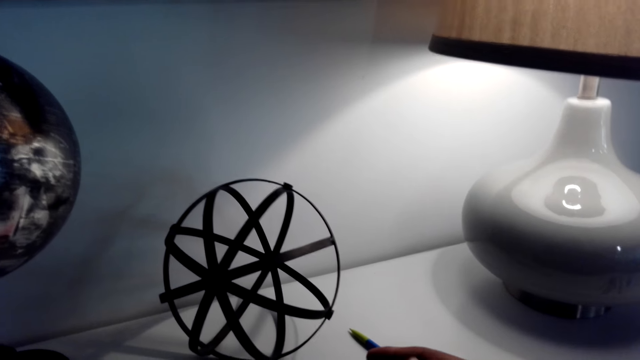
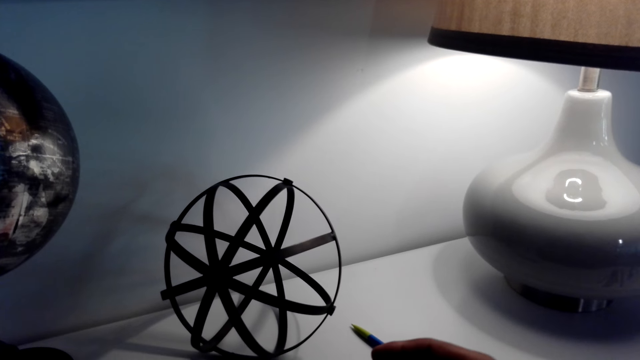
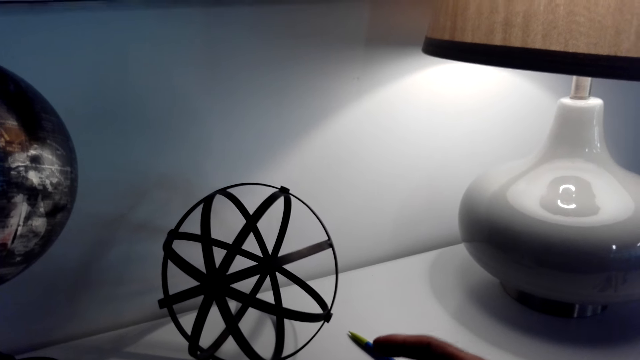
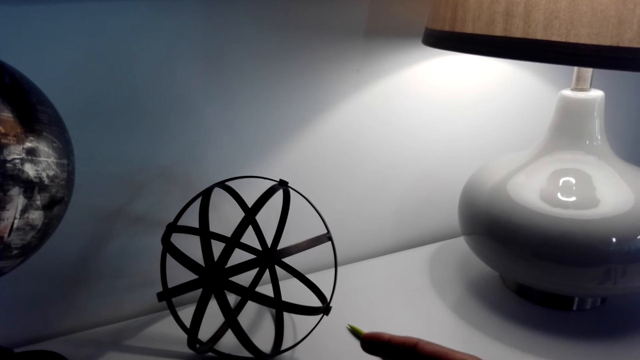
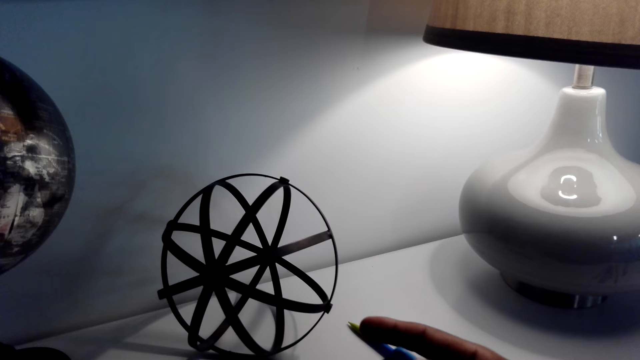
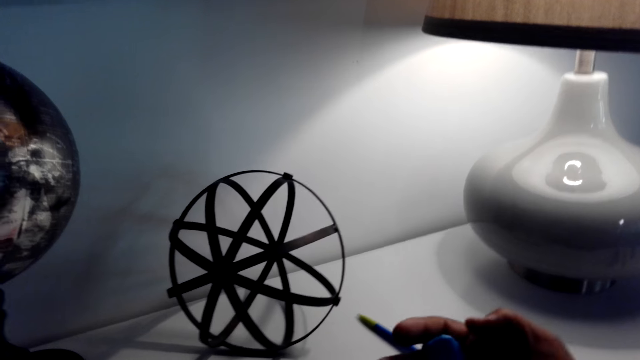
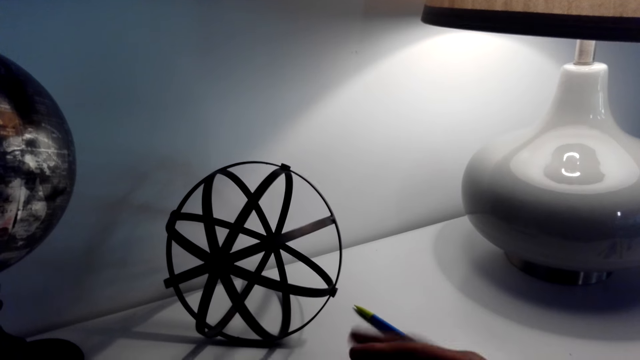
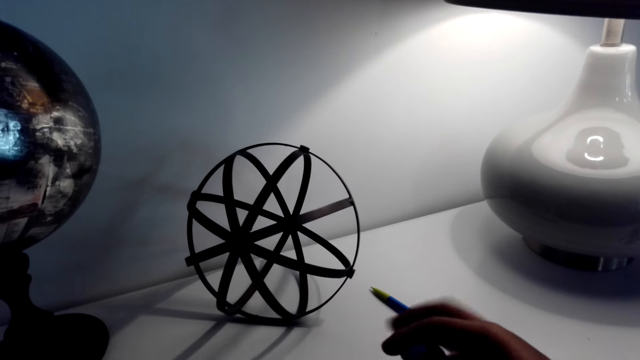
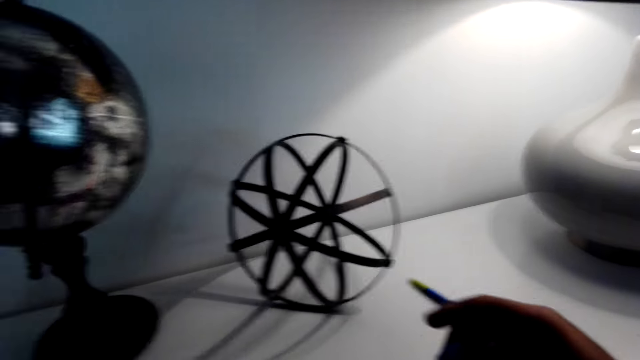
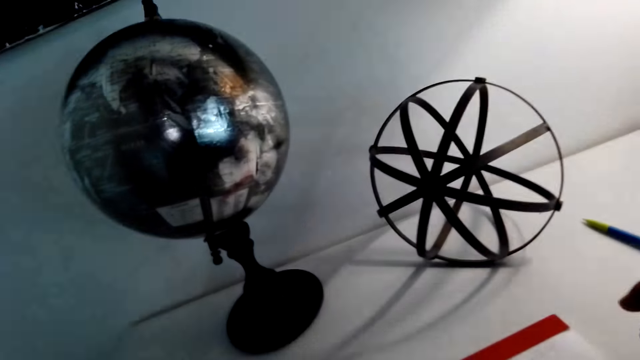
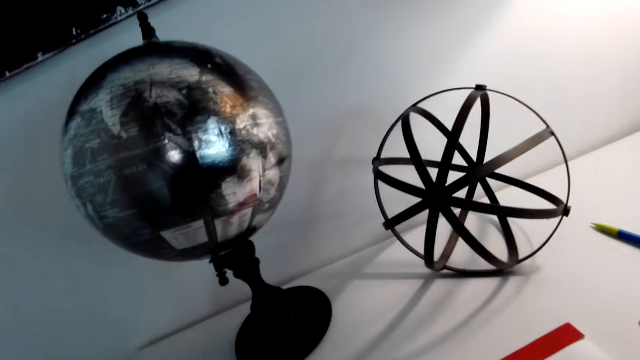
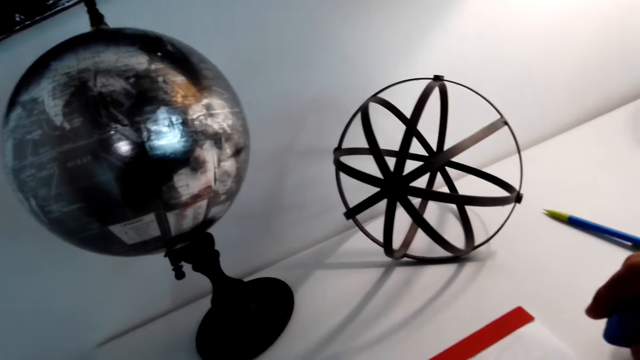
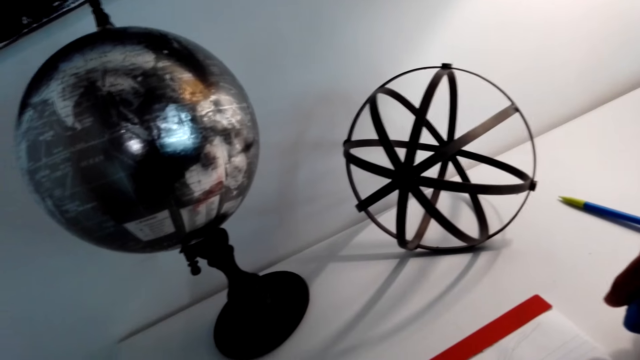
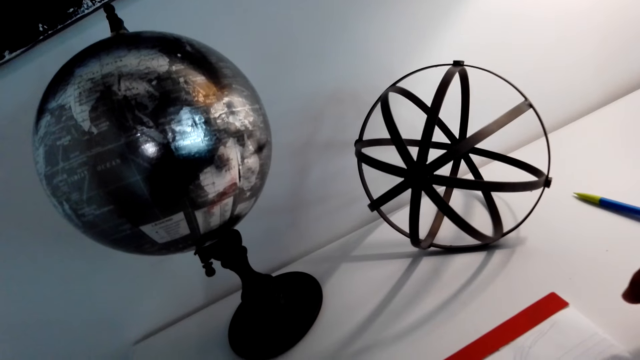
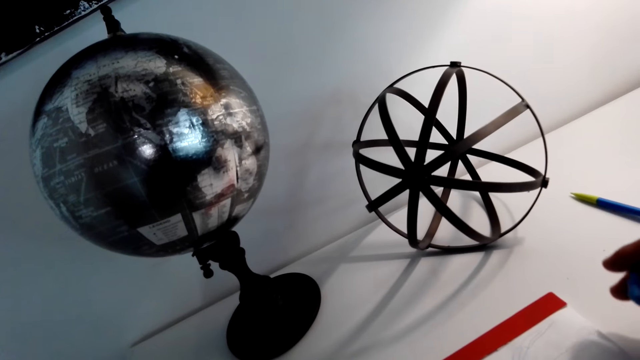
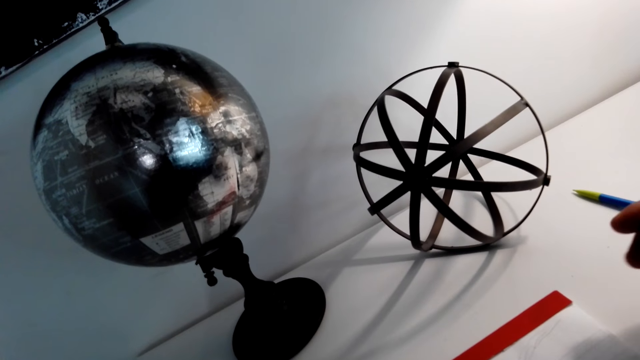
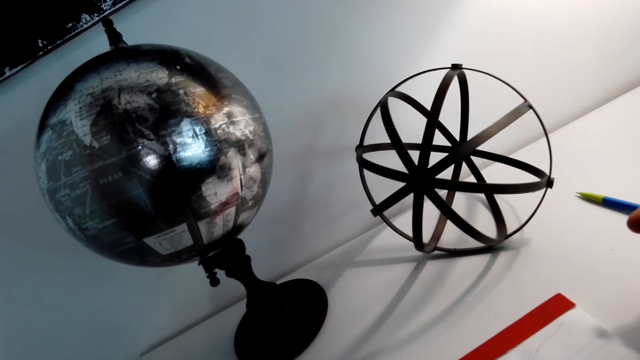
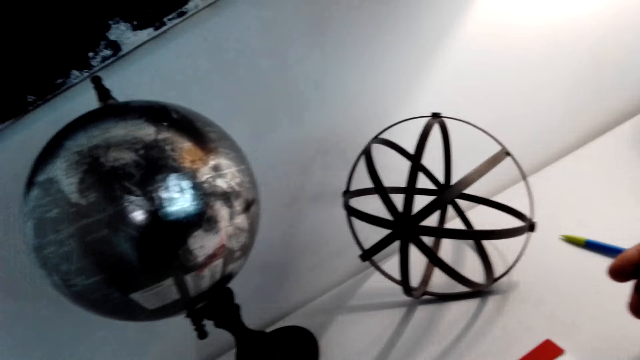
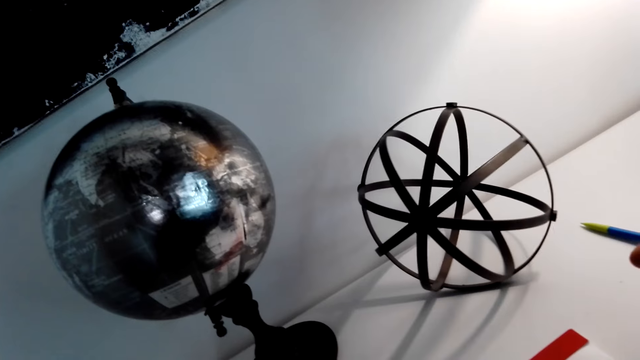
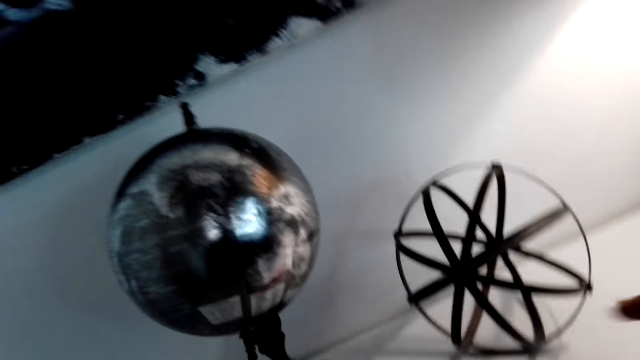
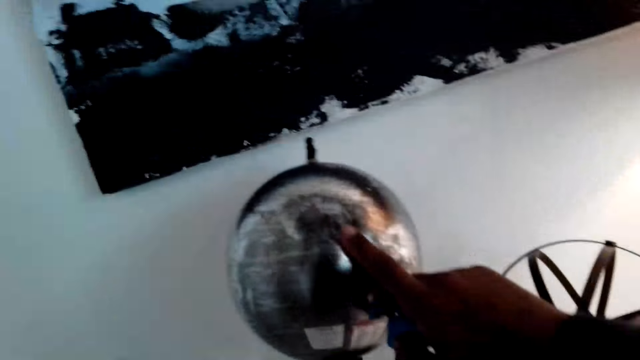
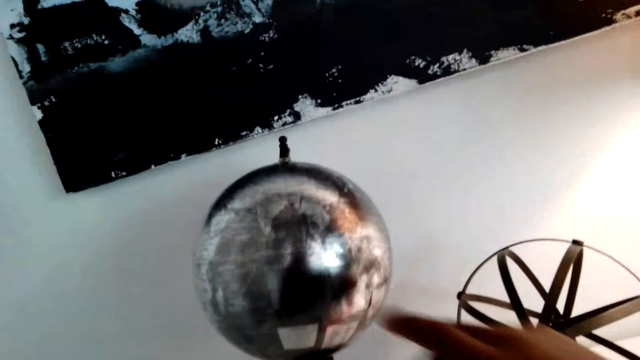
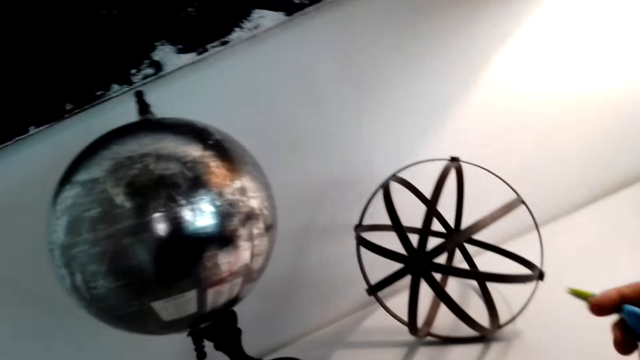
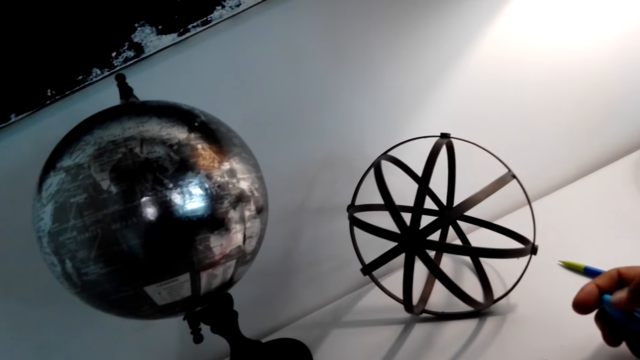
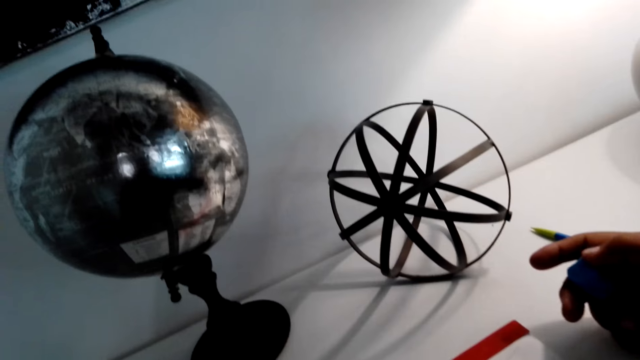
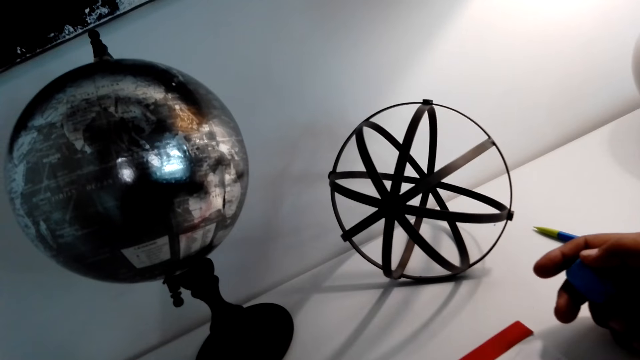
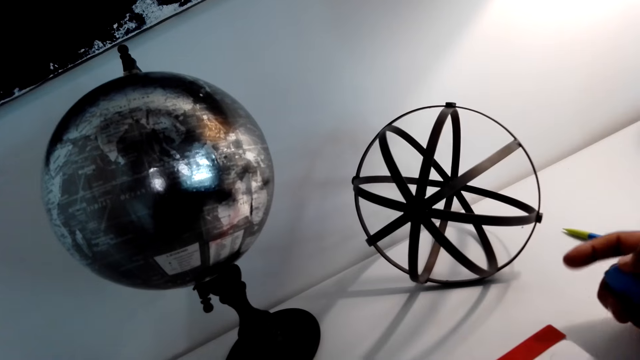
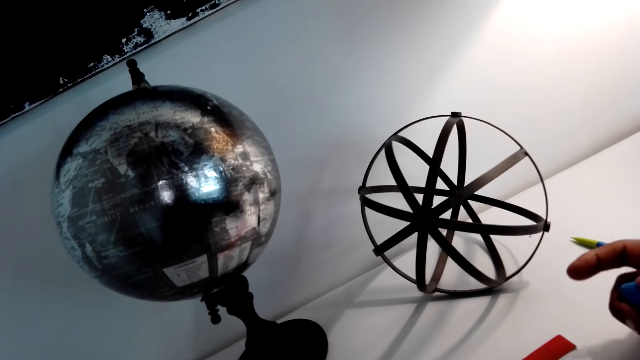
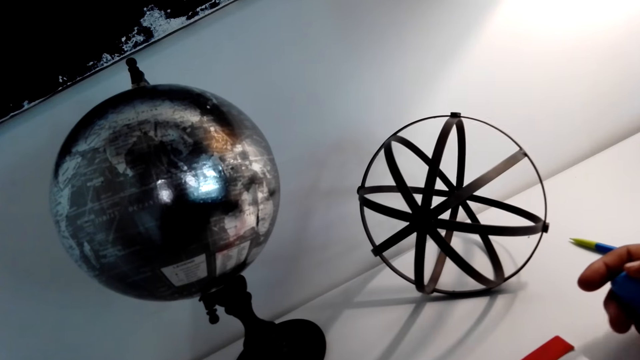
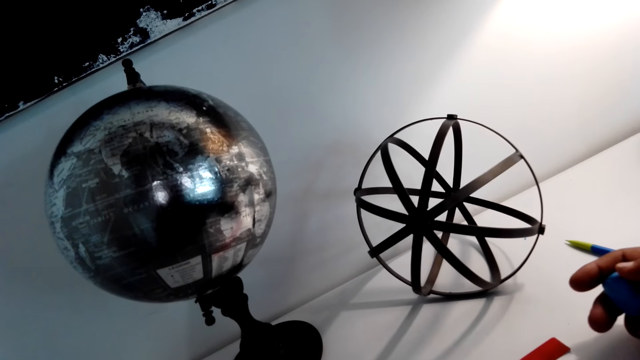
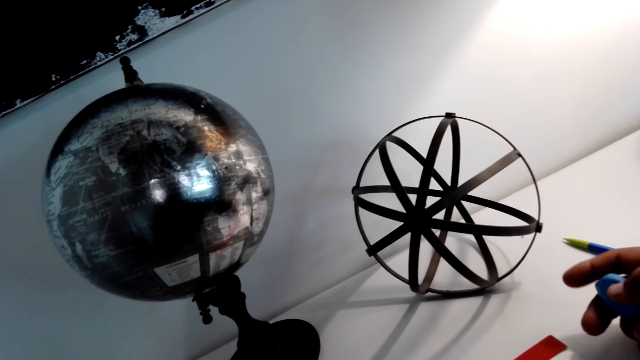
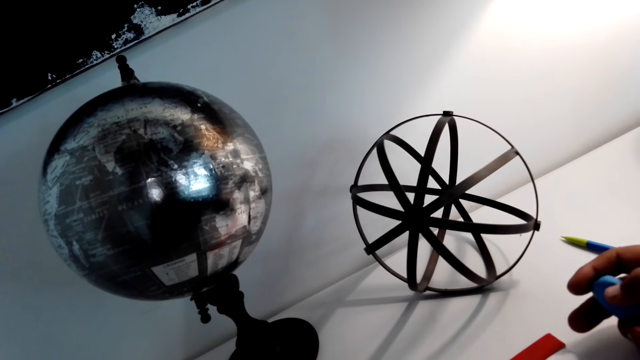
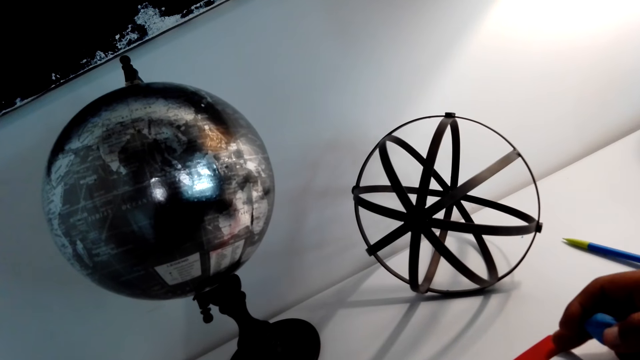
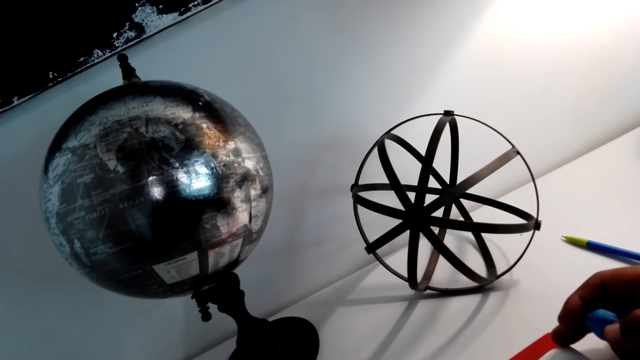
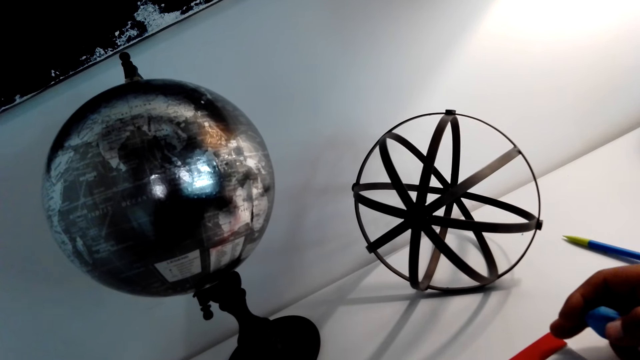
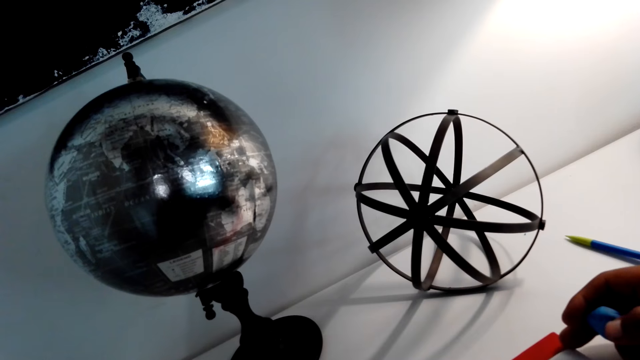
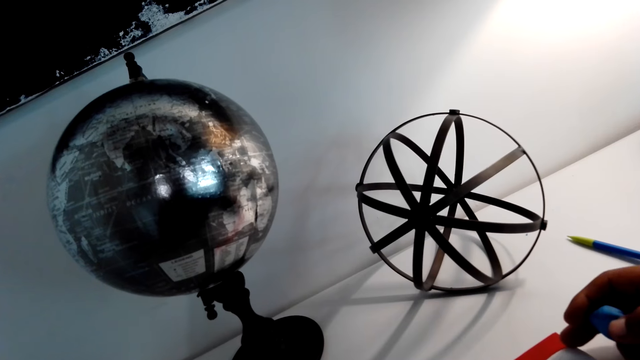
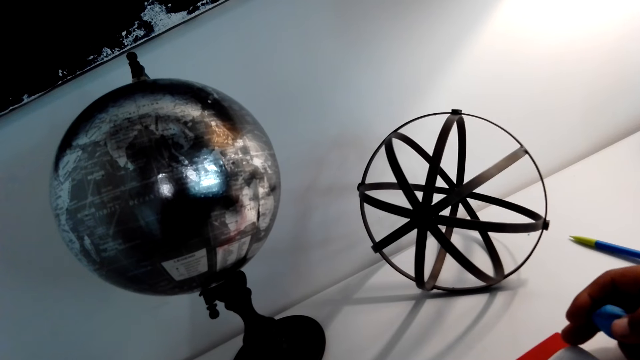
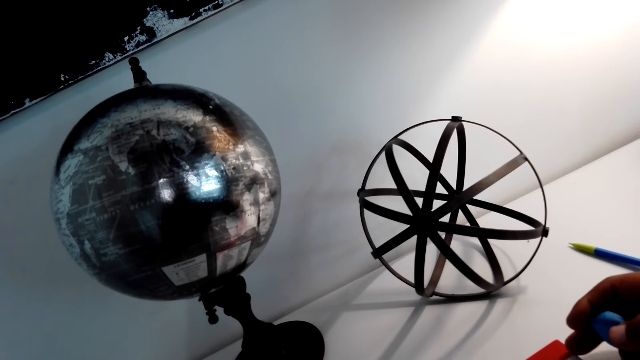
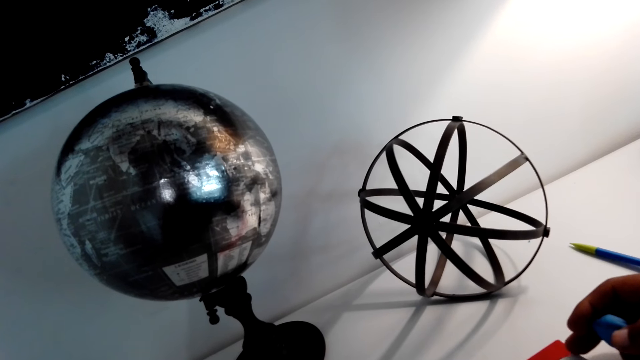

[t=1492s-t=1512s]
The camera wearer plays with a rubber in hand. They hold something. They touch a world sculpture. They continue playing with the rubber in hand. They hold something.
